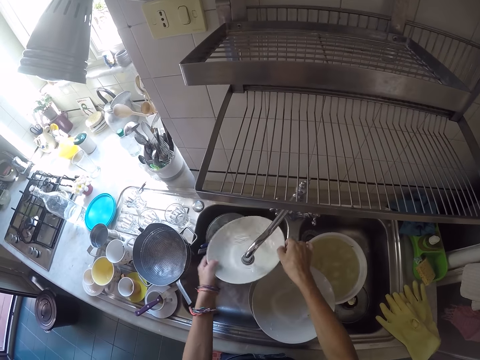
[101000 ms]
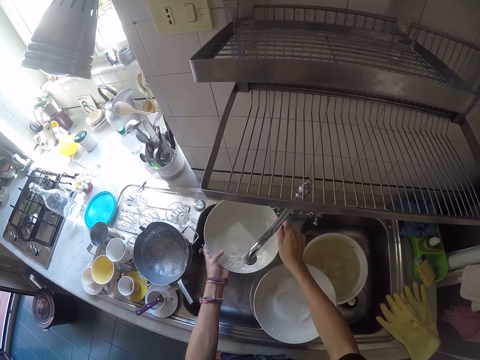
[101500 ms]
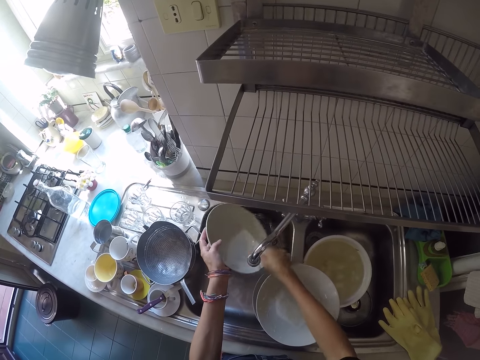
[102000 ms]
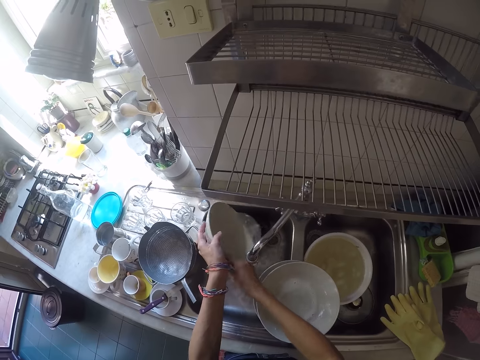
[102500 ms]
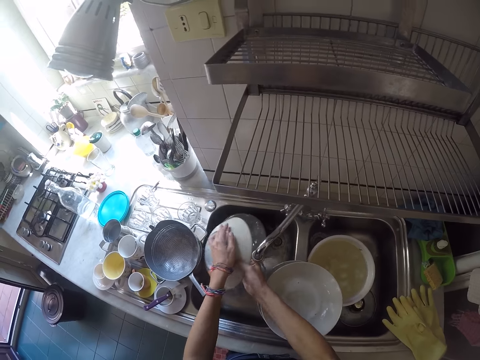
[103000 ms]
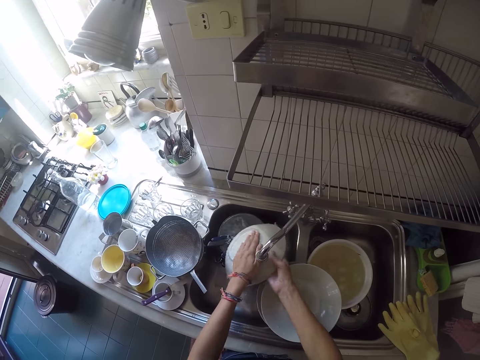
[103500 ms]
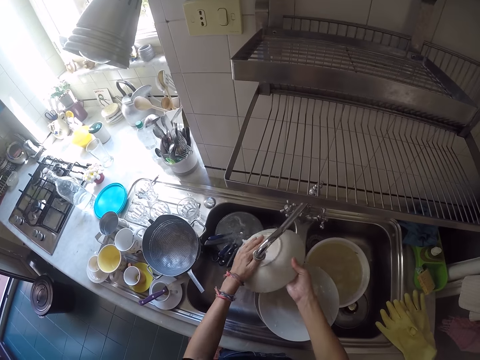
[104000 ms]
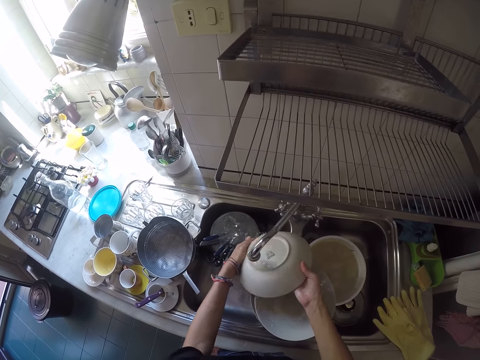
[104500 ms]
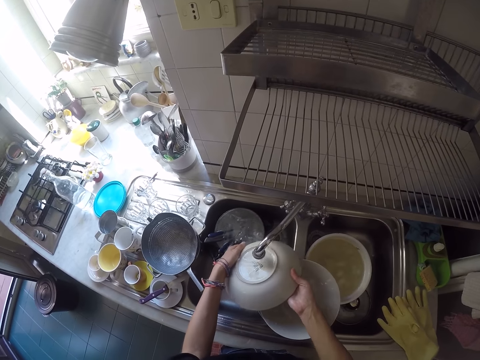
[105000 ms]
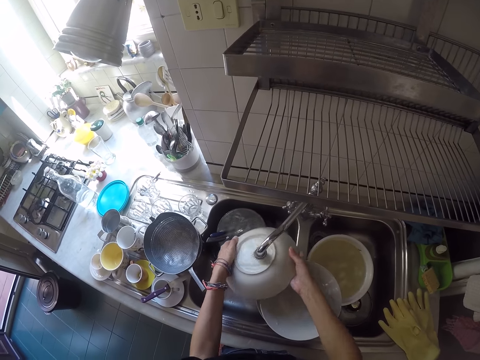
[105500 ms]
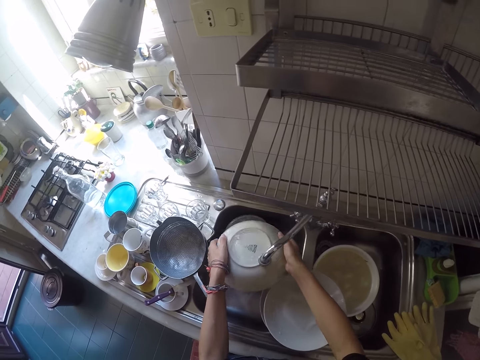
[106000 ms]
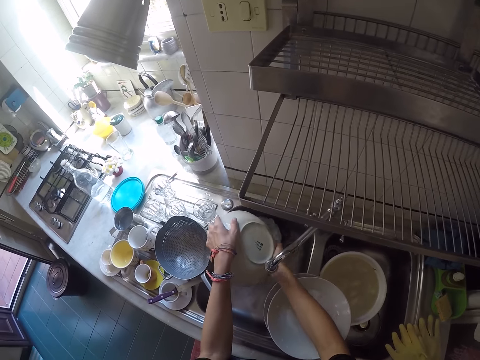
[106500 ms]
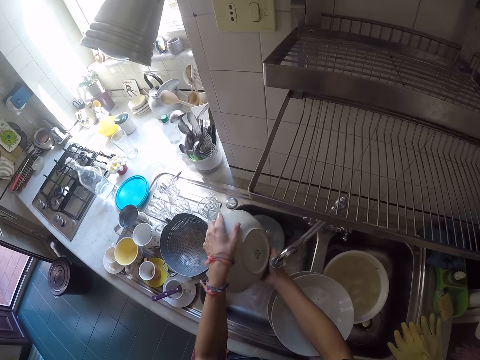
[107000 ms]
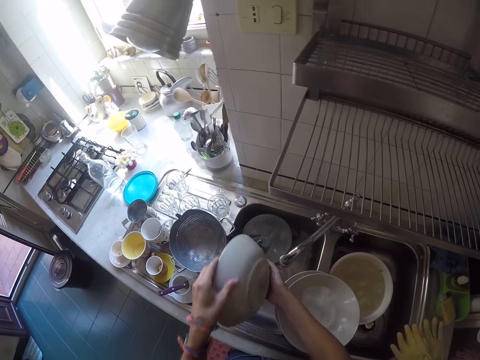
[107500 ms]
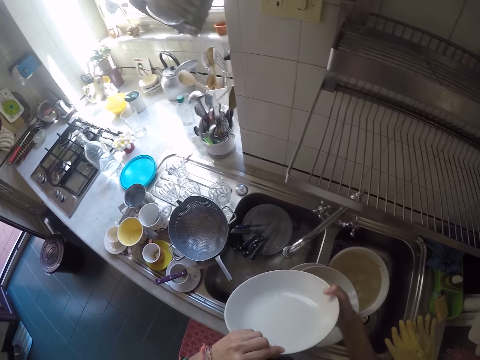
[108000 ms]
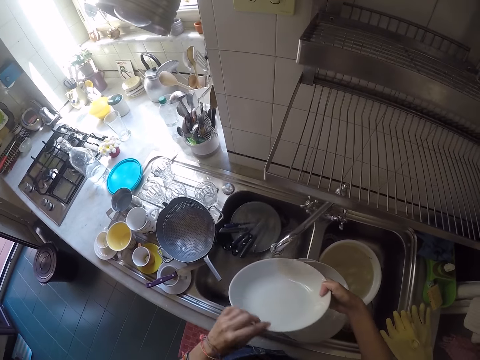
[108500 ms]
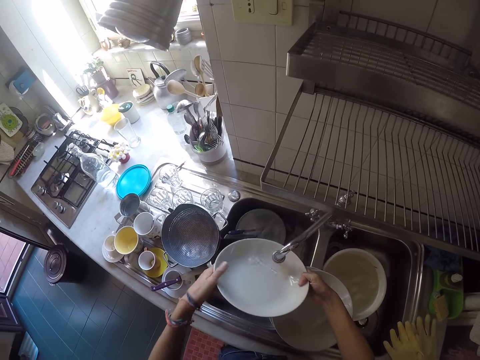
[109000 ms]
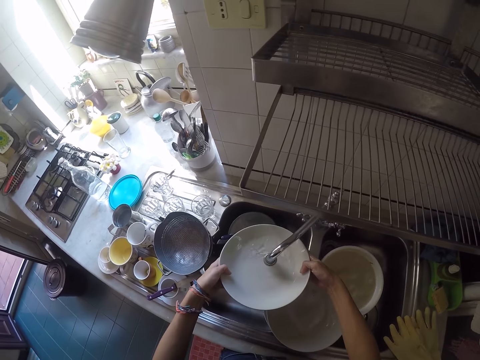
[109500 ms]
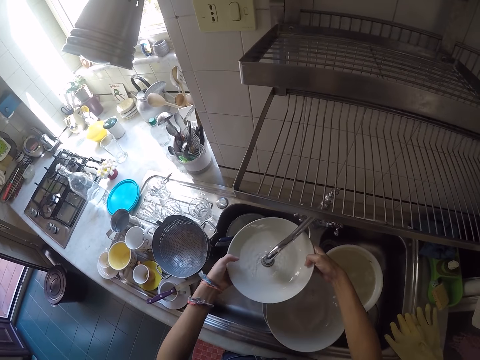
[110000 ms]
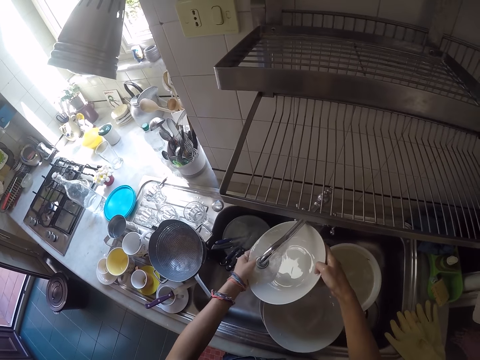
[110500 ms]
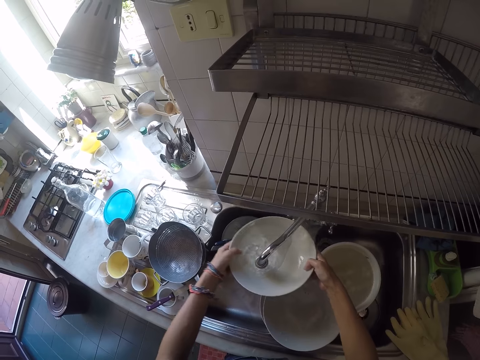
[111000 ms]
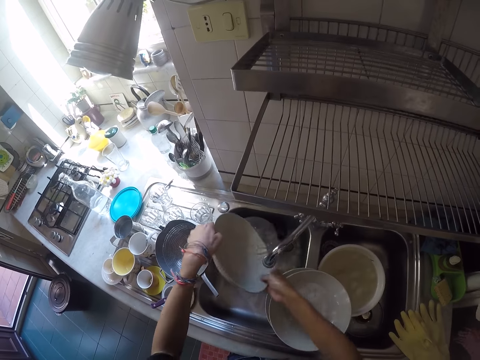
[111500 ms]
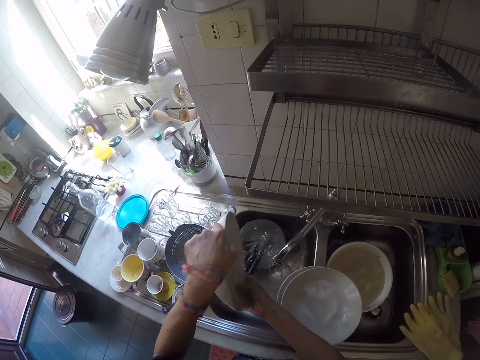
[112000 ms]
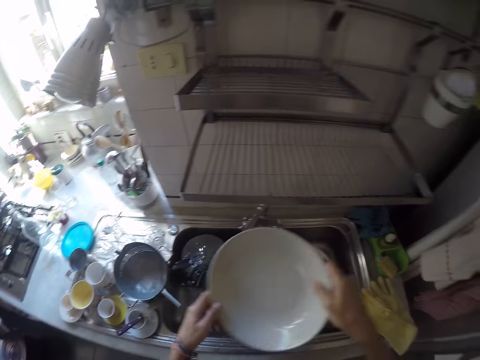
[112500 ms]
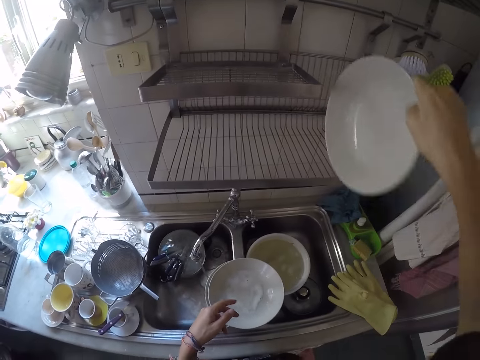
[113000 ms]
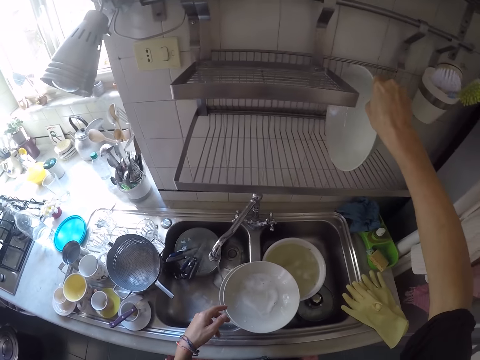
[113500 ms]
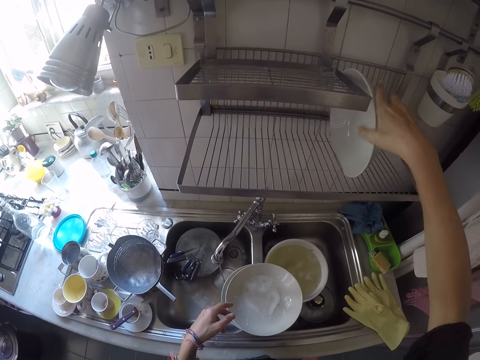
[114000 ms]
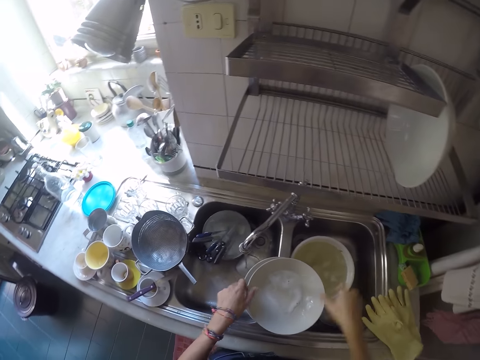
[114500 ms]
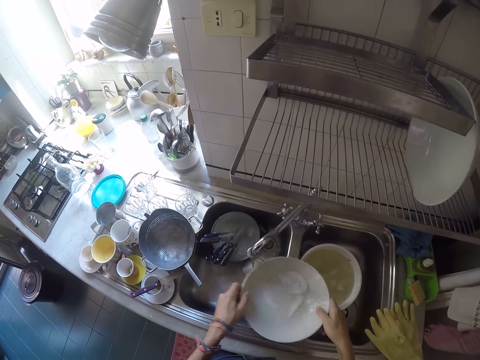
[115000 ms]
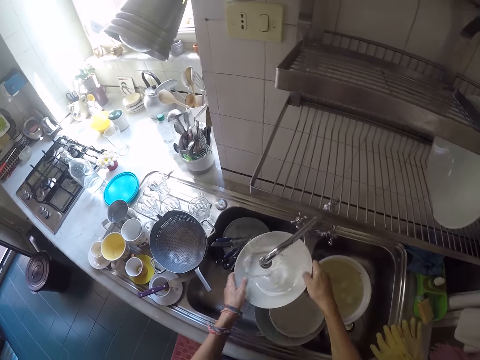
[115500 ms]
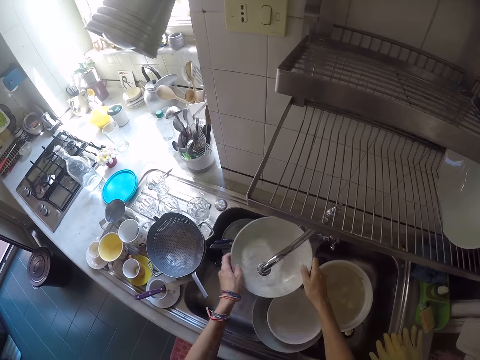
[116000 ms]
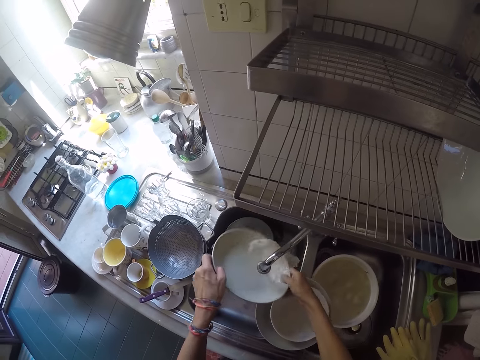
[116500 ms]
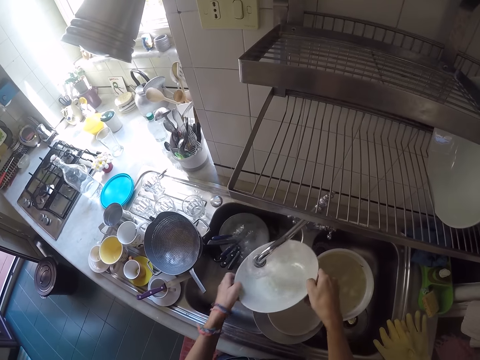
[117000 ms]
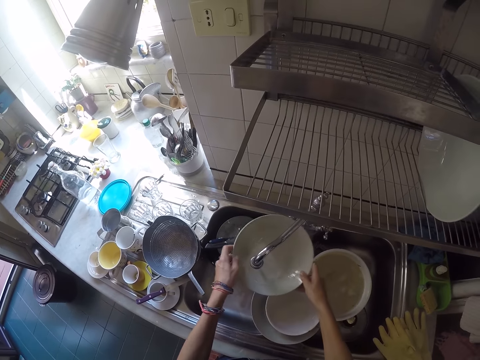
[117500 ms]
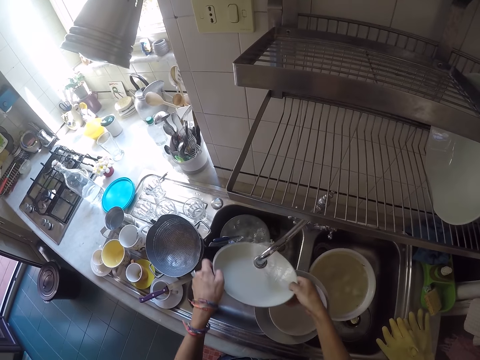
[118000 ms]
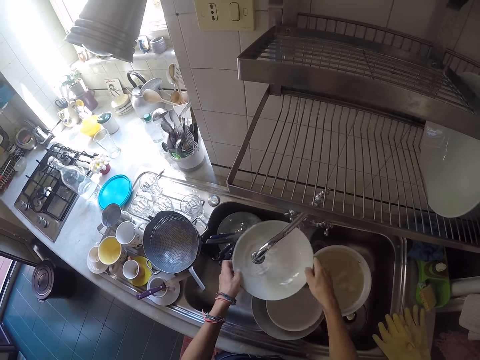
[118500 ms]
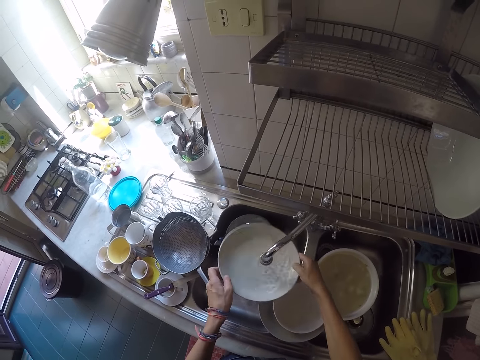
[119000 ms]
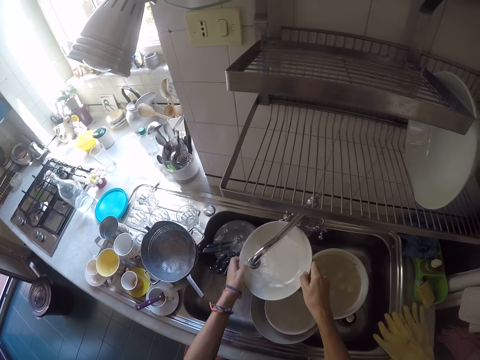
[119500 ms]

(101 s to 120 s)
The camera wearer places the plate on a plate rack. They pick the plate from the pile of plates on the kitchen sink. They rinse the plate with the tap water.

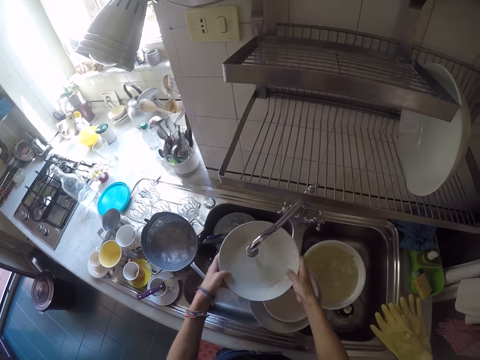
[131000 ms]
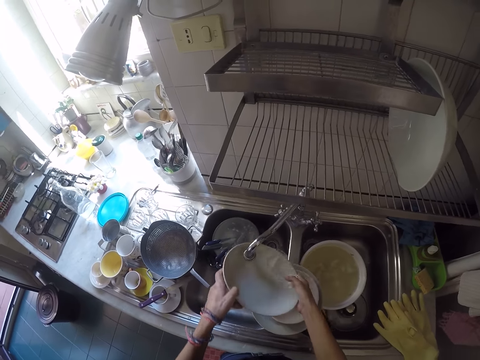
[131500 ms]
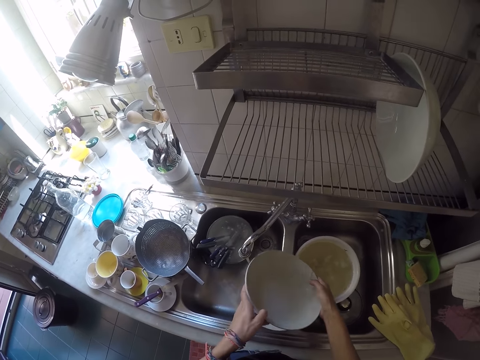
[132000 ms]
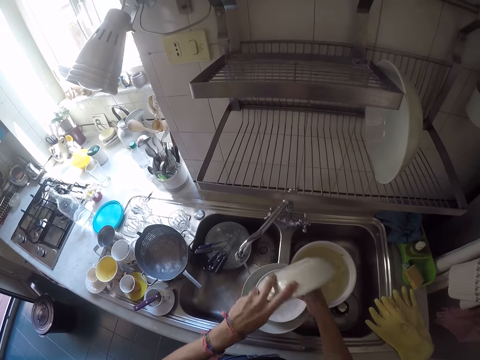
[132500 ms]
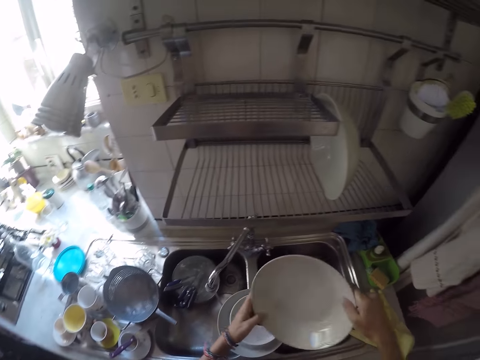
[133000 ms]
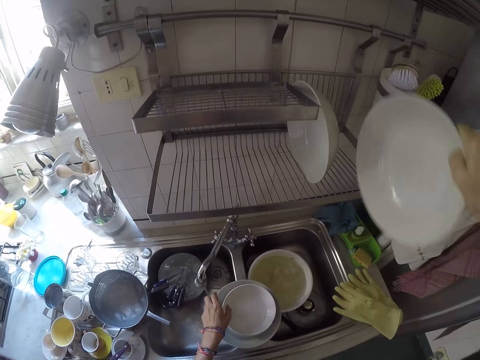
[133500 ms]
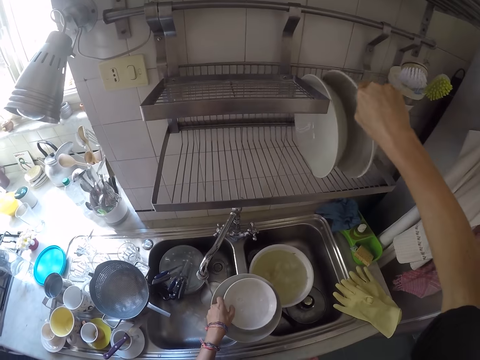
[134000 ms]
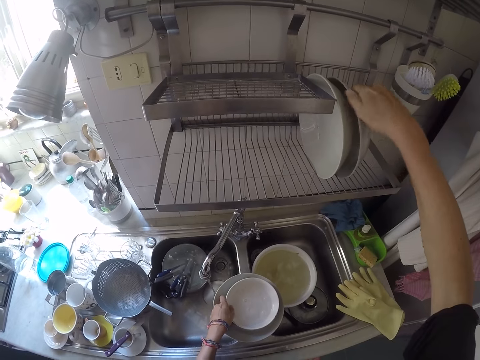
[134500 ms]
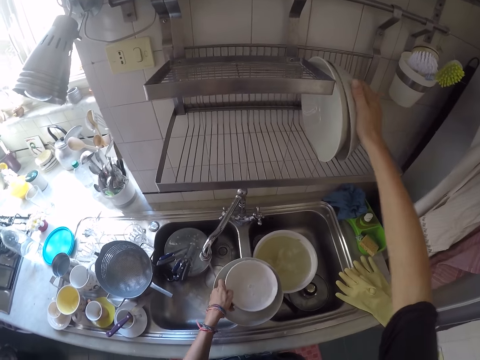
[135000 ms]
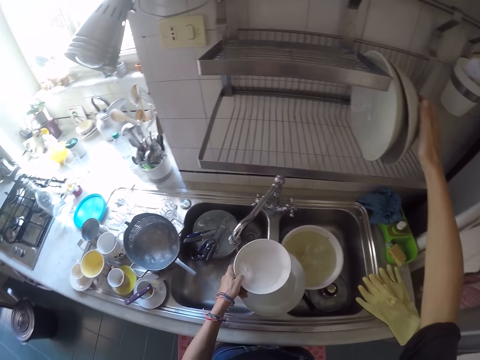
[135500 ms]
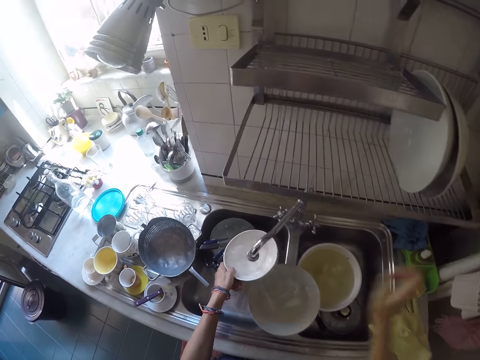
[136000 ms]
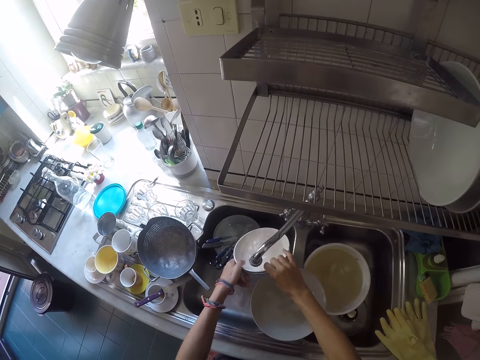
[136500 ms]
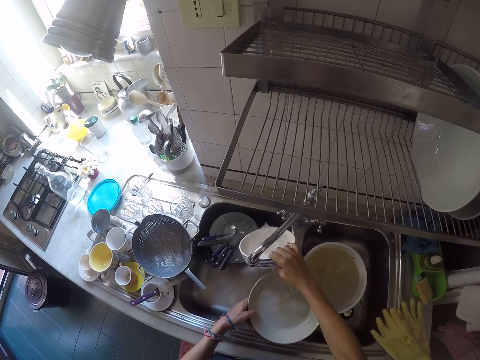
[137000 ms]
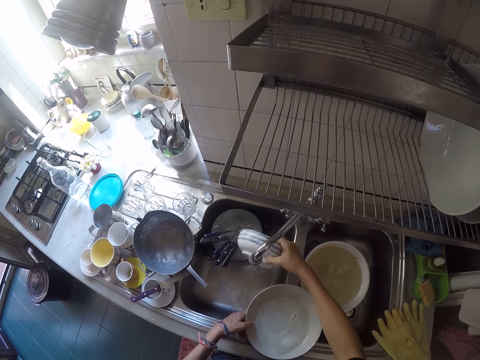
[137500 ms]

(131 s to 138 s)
The camera wearer places the plate on the plate rack. He picks the plate from the pile of plates on the kitchen sink. He rinses the plate with the tap water. He adjusts the plate on the kitchen sink with his left hand. He pulls the plate on the sink.
